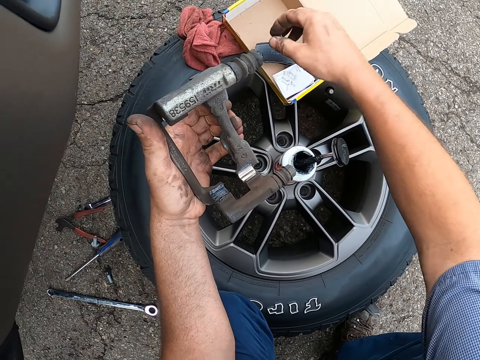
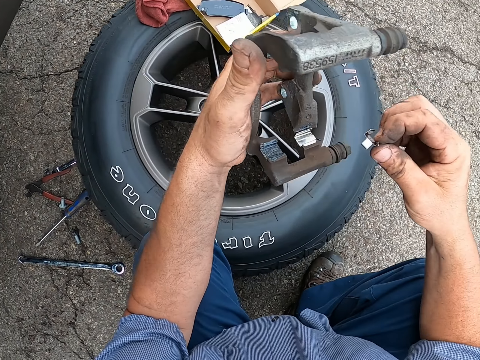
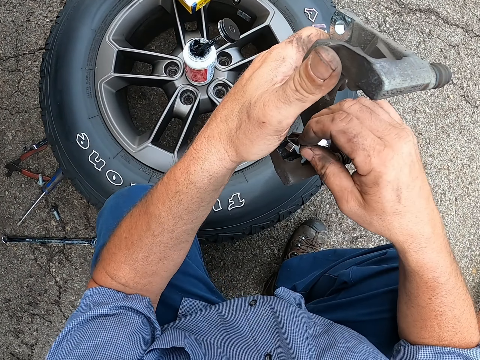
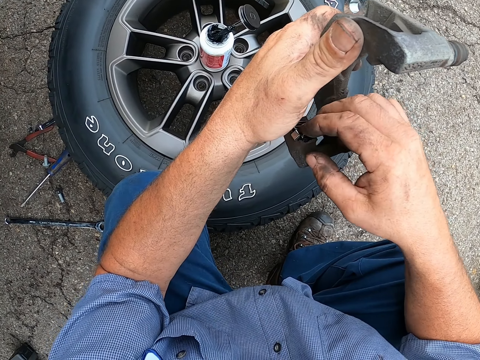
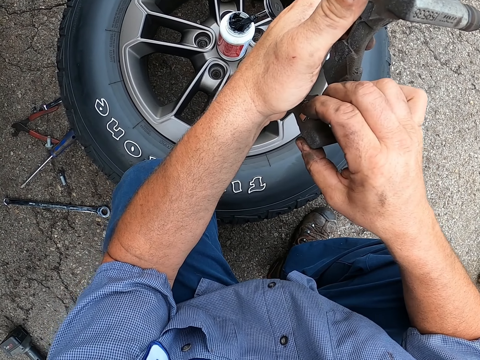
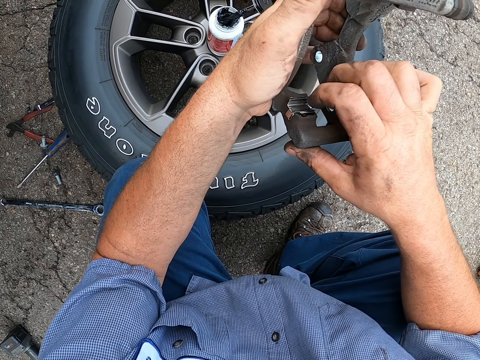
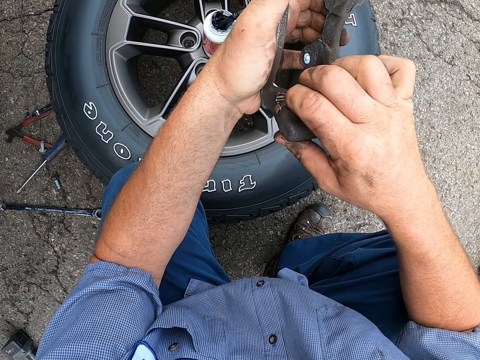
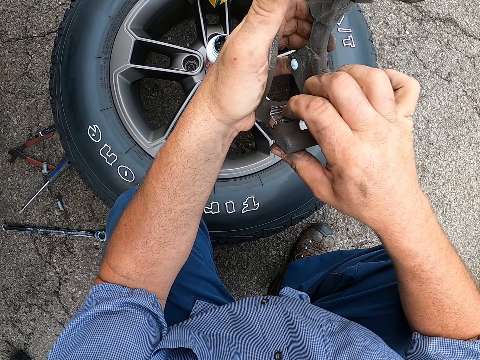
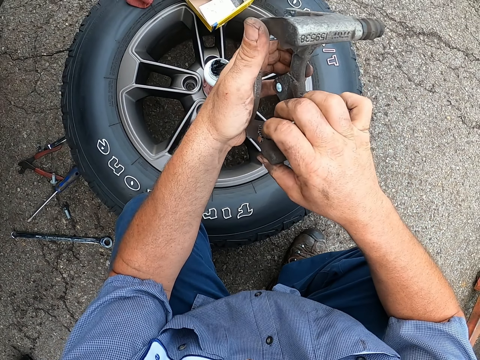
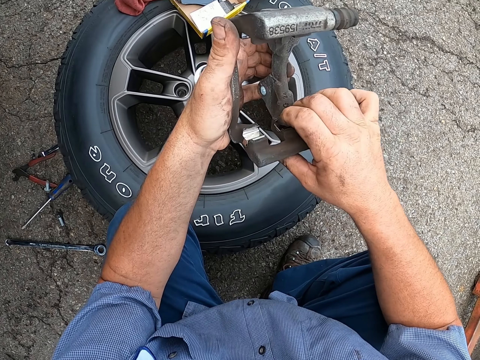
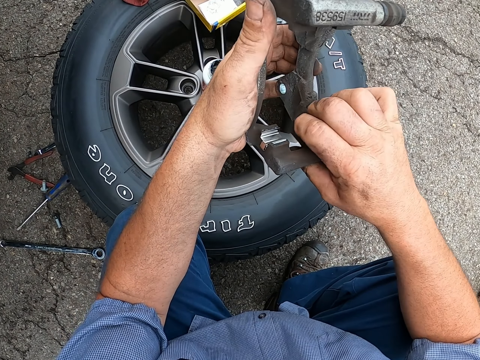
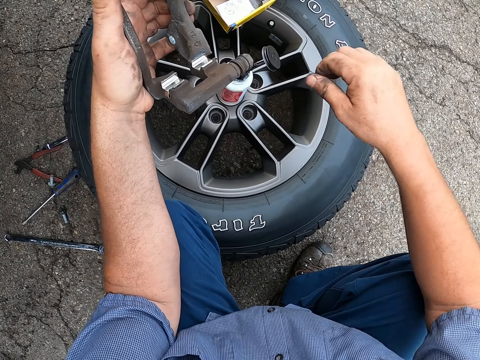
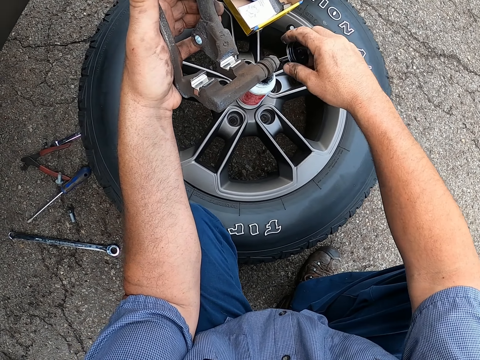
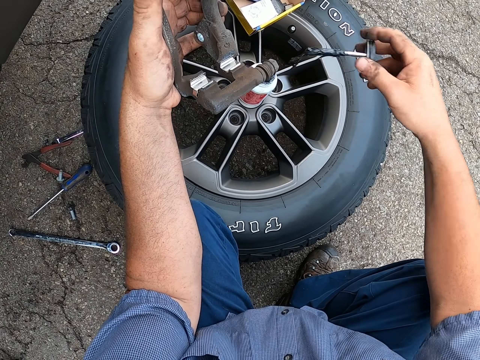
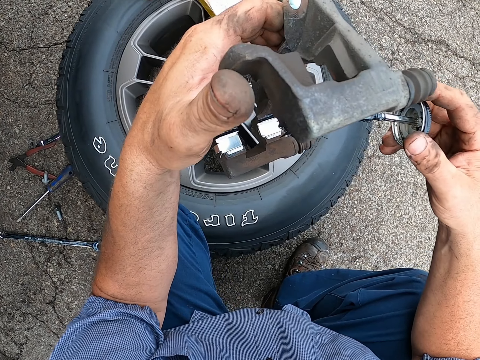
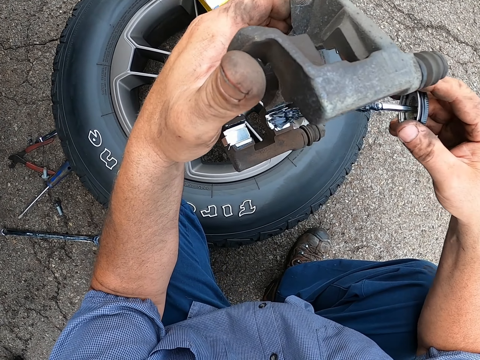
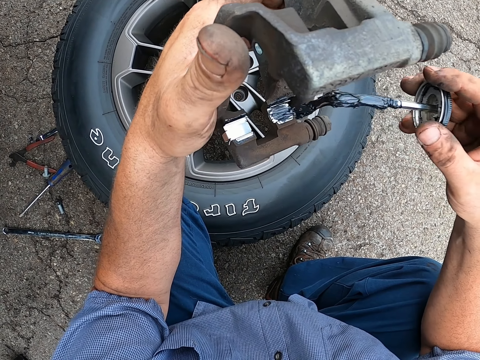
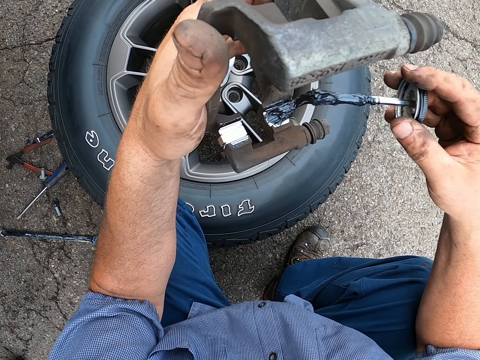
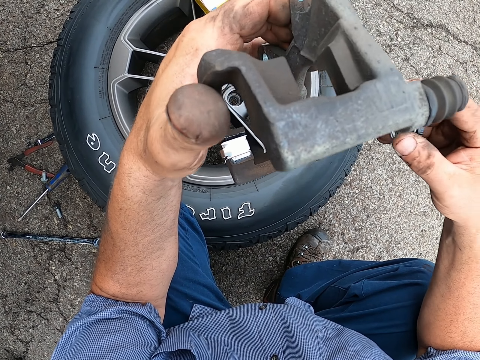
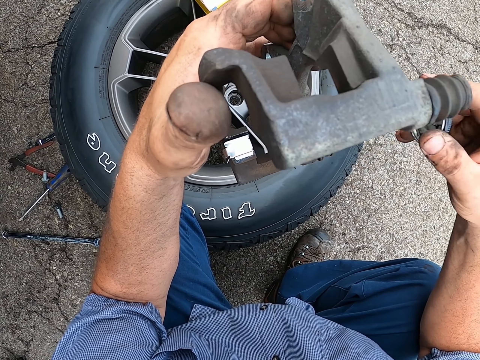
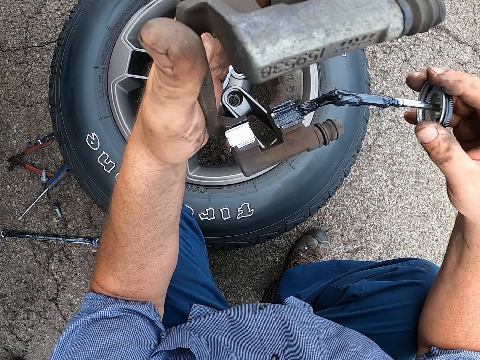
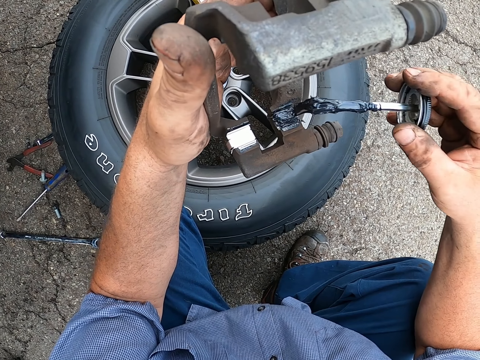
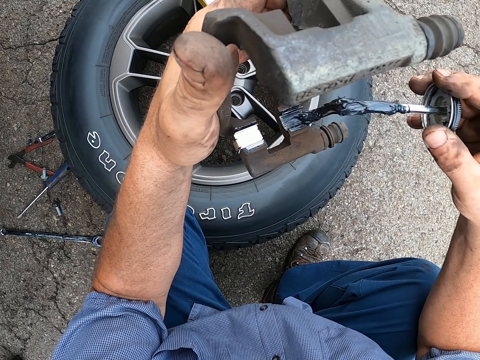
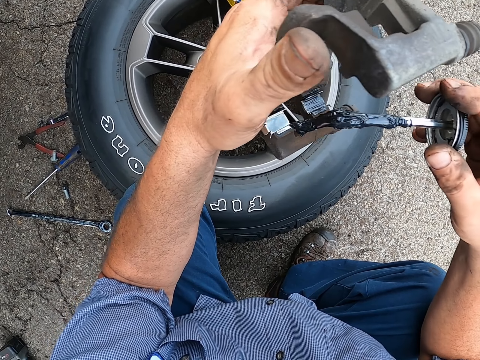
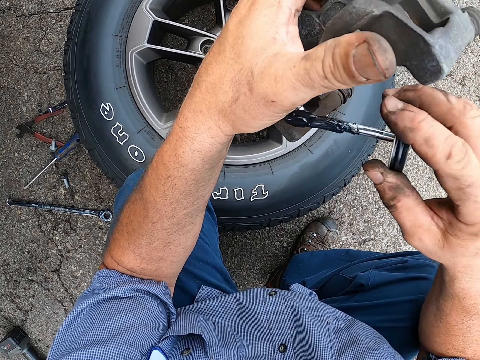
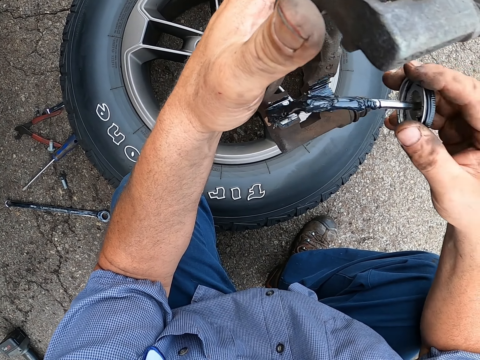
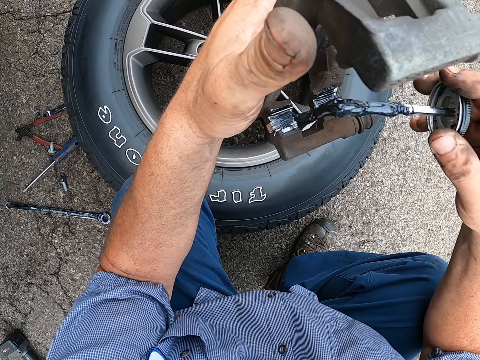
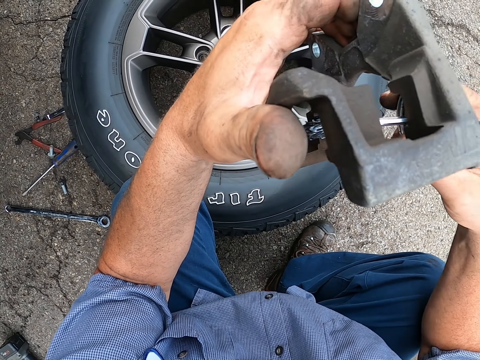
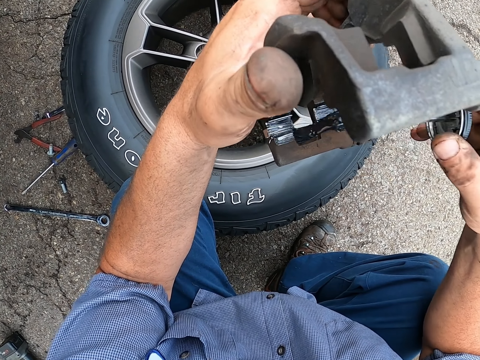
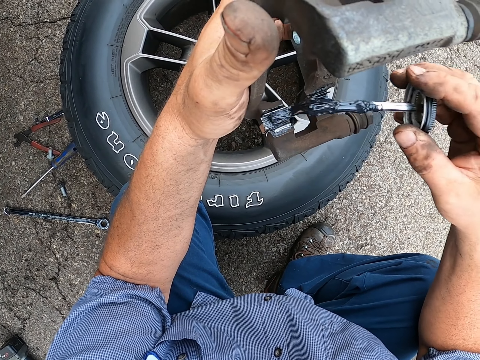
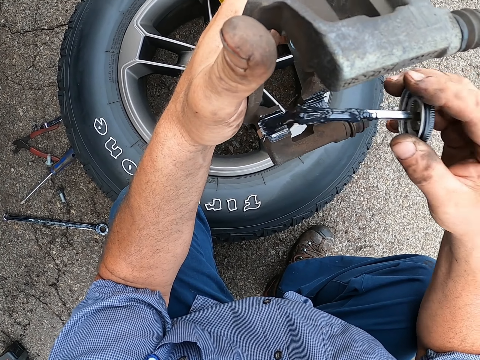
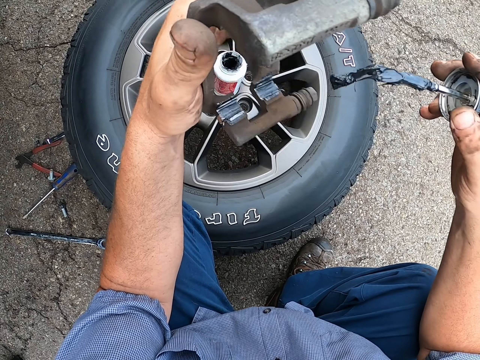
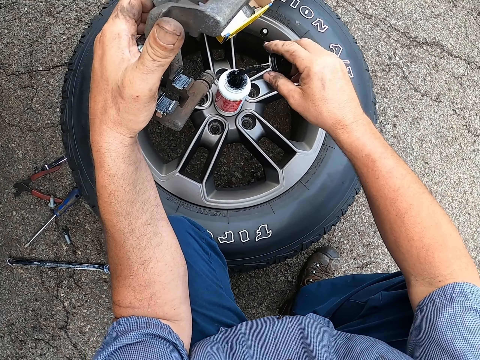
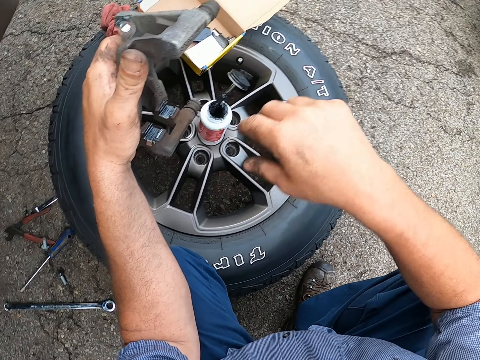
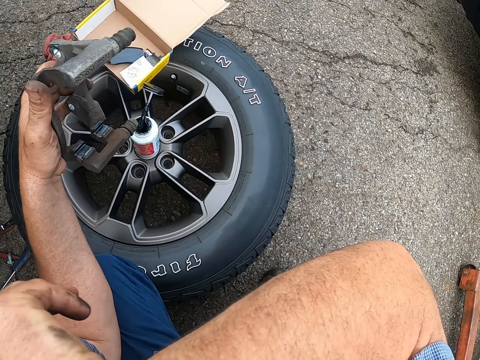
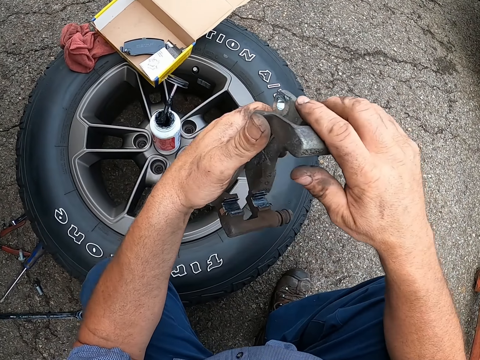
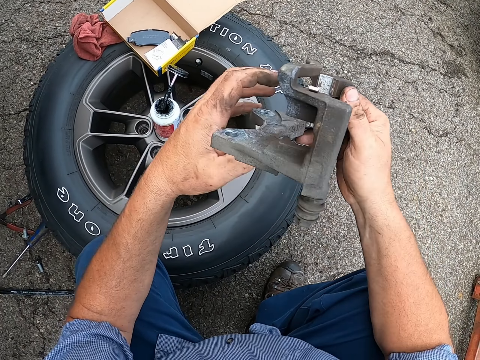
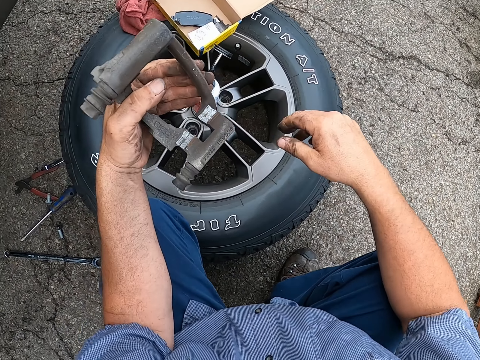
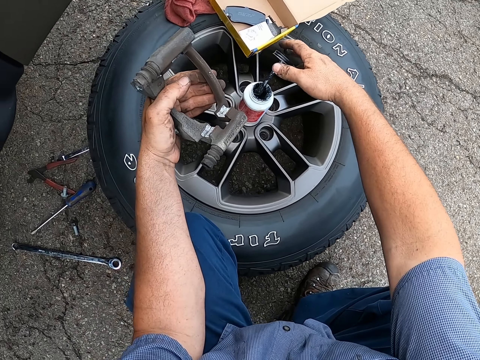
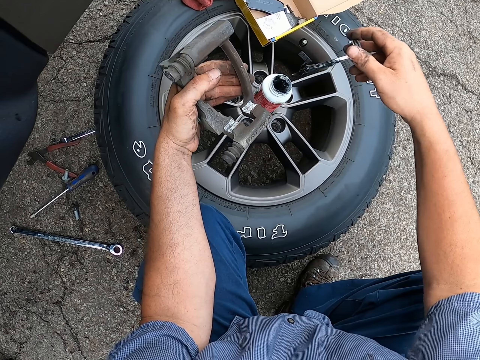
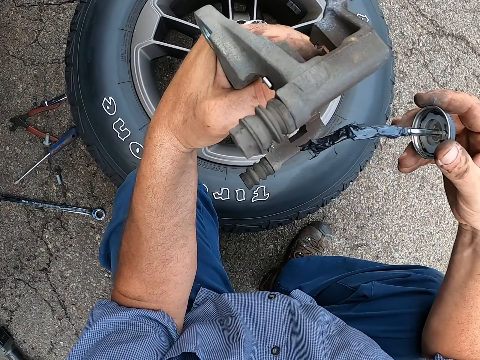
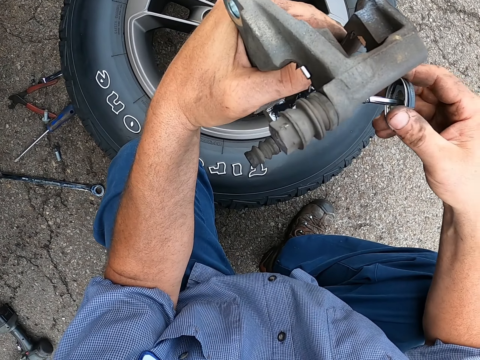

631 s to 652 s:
The camera wearer picks a tool. He places the tool inside the wheel caliper. He picks the paint brush and paints the tools. He applies lubricant on something. He puts the paint brush inside the paint. He puts his hand up. He wipes his face with the back of his hand. He puts his hand down. He touches the wheel caliper with the right hand. He picks the paint brush and paints the tools.

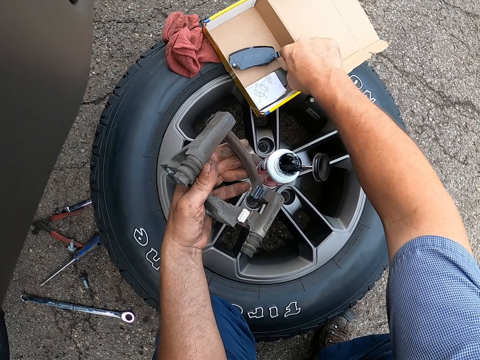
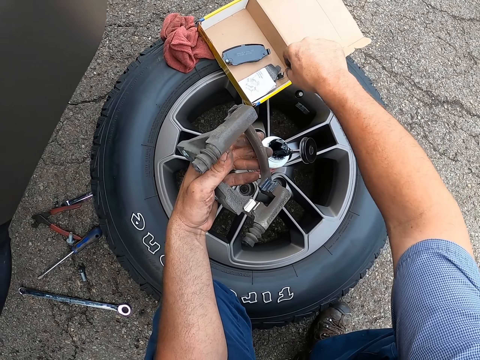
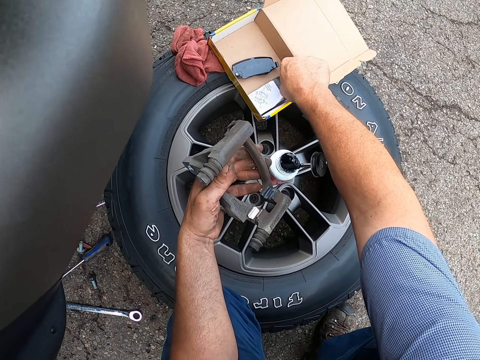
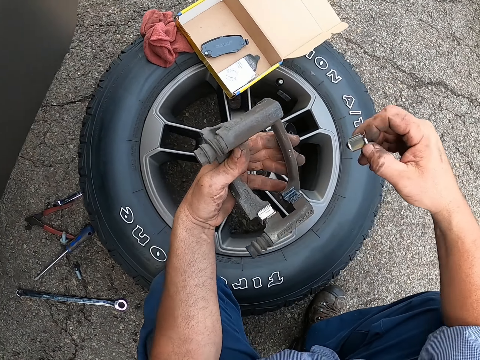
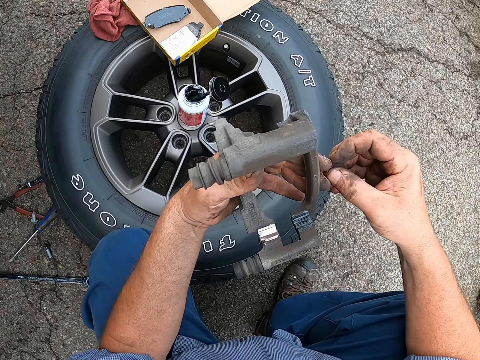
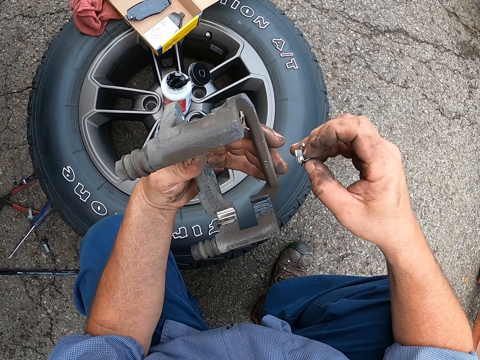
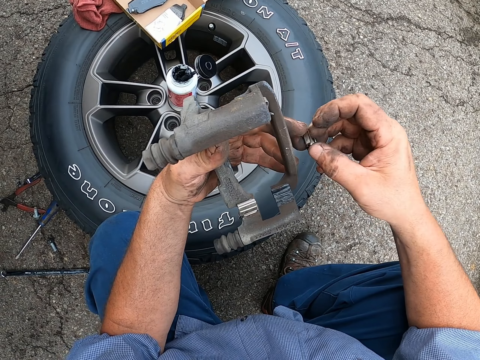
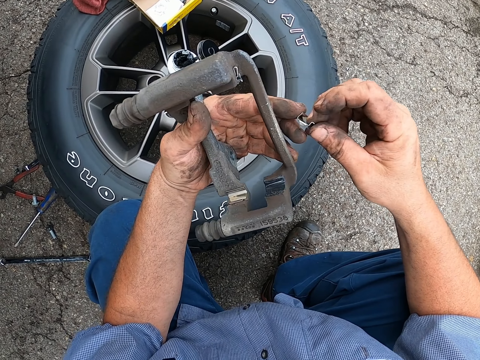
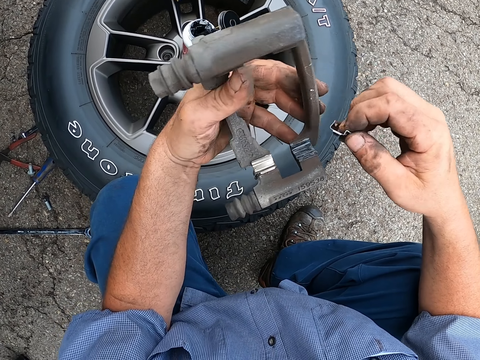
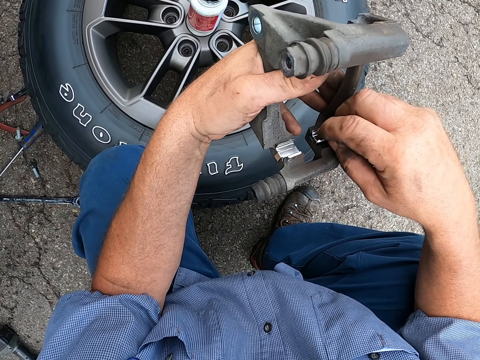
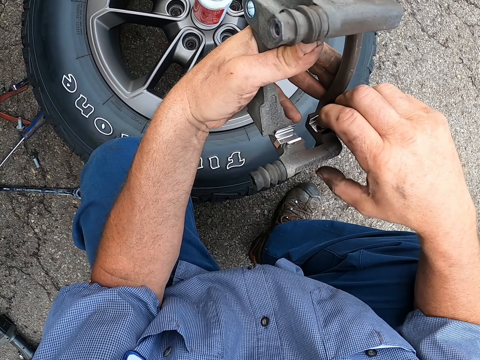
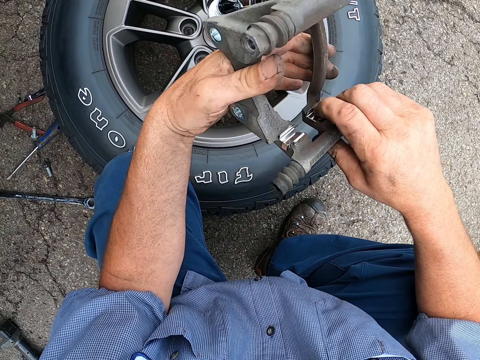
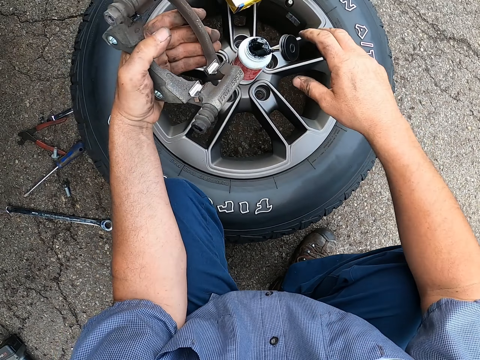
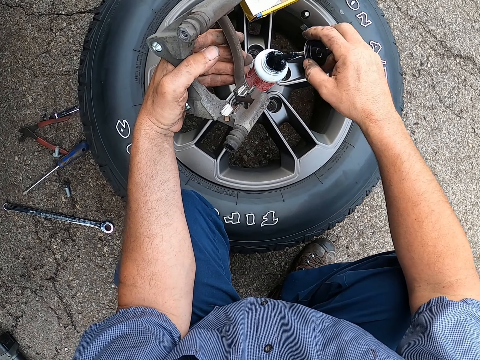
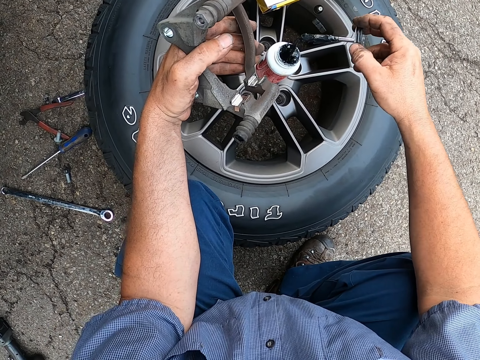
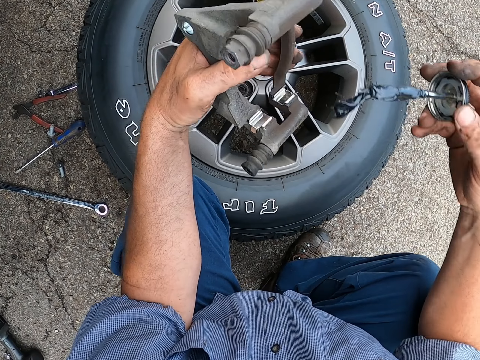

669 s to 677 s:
The camera wearer picks a tool. They put the tool inside the wheel caliper and pick the paint brush.
